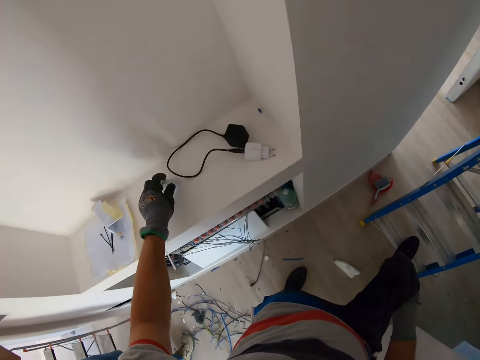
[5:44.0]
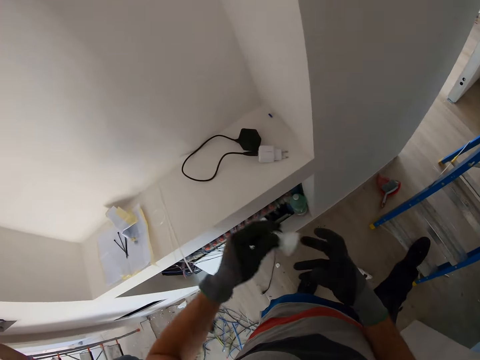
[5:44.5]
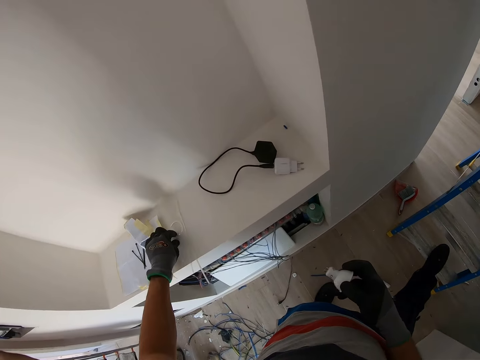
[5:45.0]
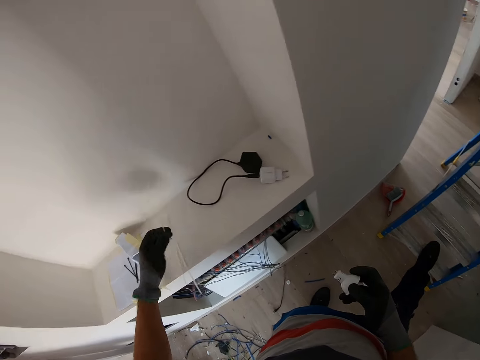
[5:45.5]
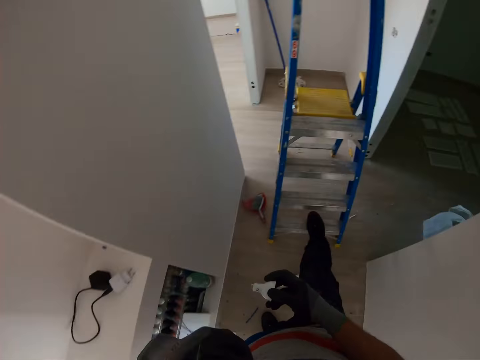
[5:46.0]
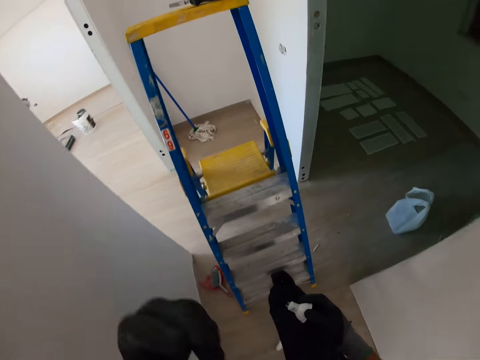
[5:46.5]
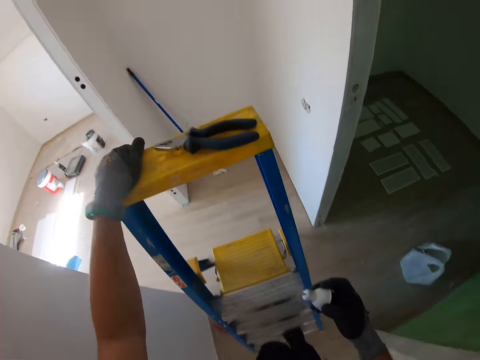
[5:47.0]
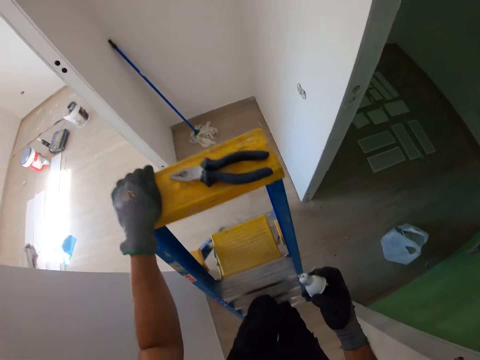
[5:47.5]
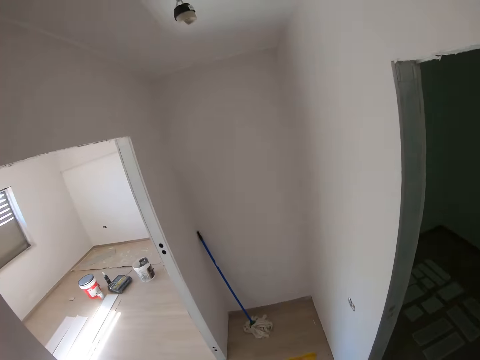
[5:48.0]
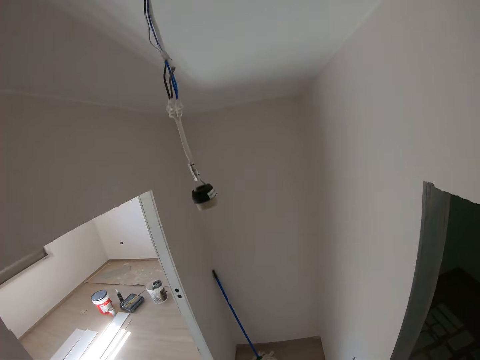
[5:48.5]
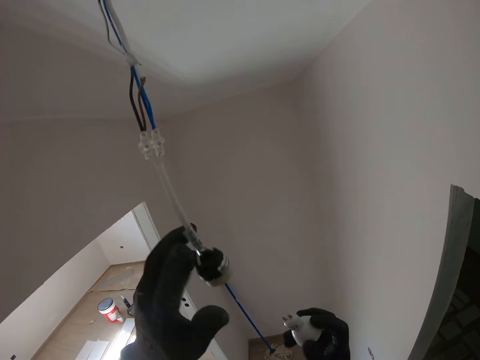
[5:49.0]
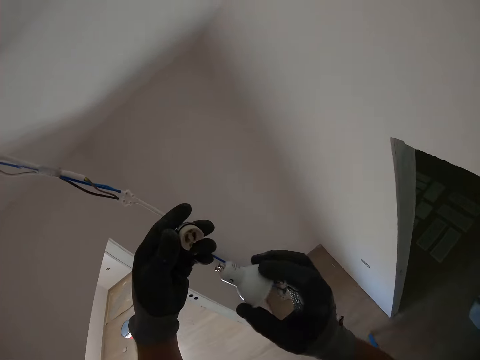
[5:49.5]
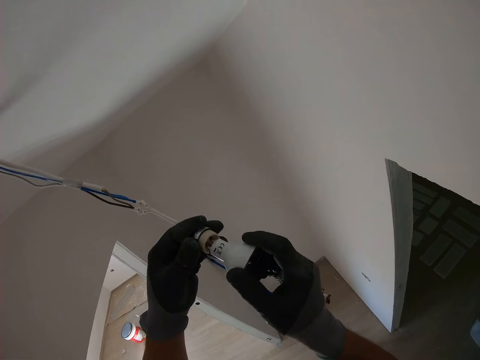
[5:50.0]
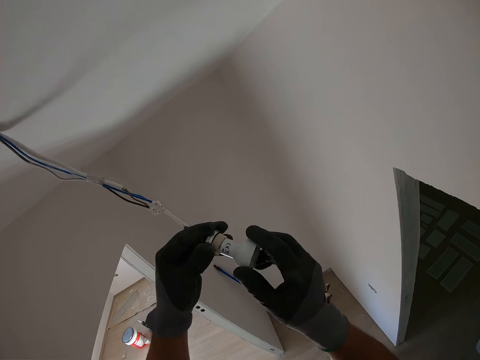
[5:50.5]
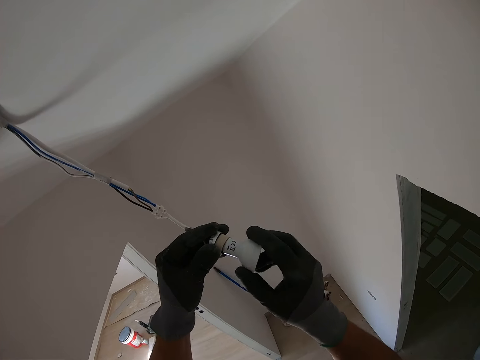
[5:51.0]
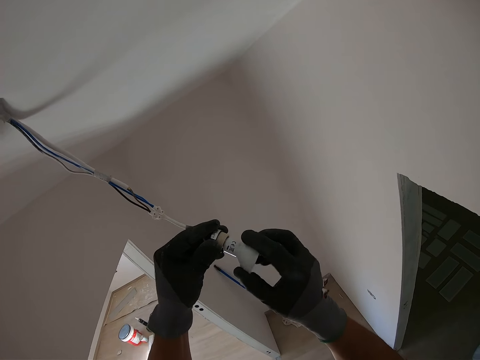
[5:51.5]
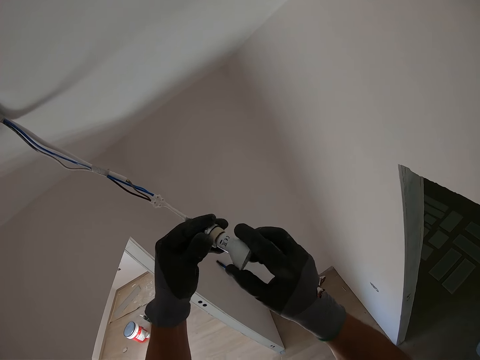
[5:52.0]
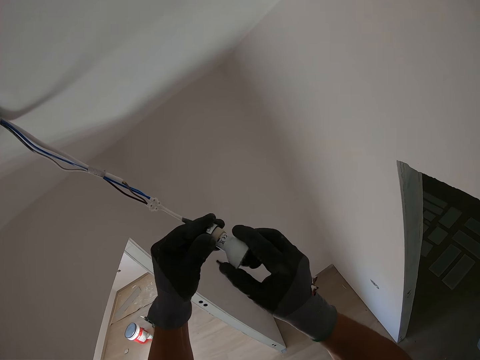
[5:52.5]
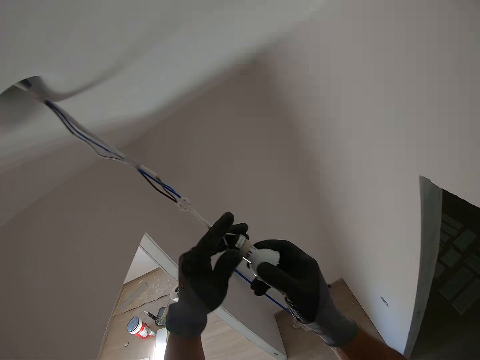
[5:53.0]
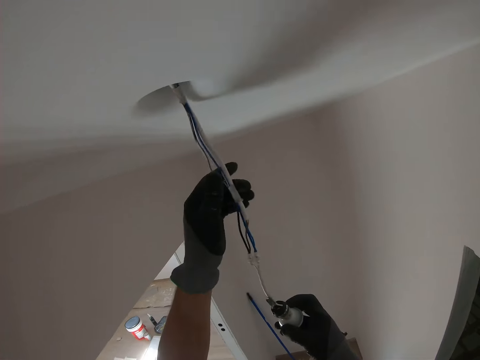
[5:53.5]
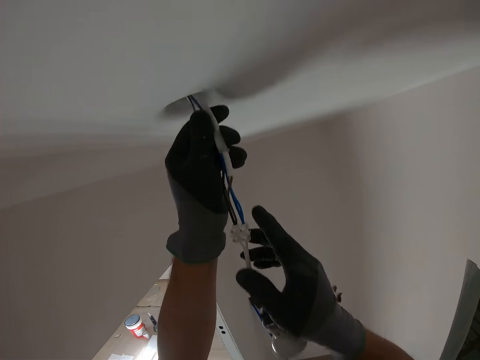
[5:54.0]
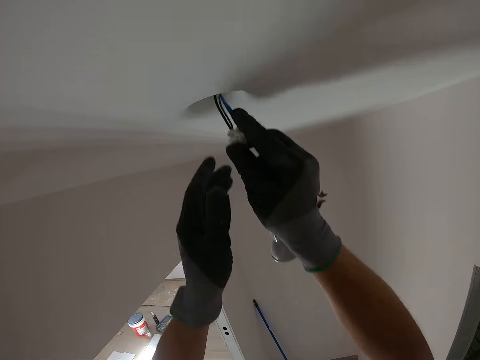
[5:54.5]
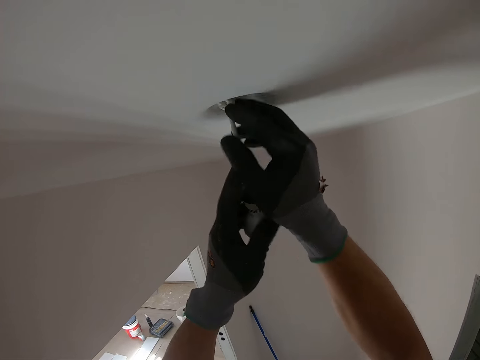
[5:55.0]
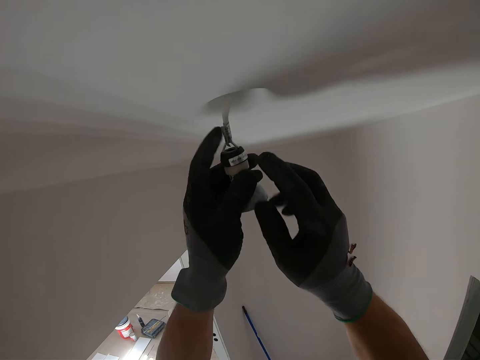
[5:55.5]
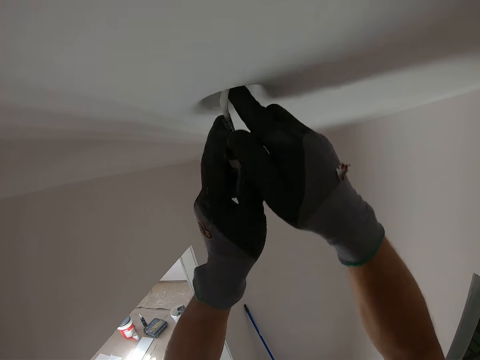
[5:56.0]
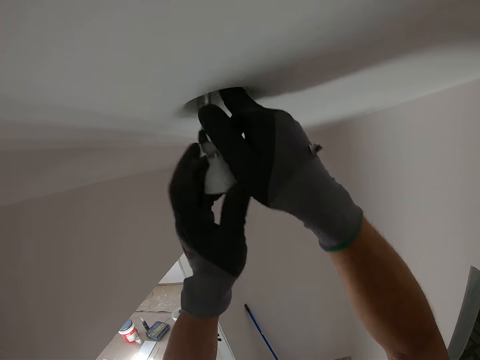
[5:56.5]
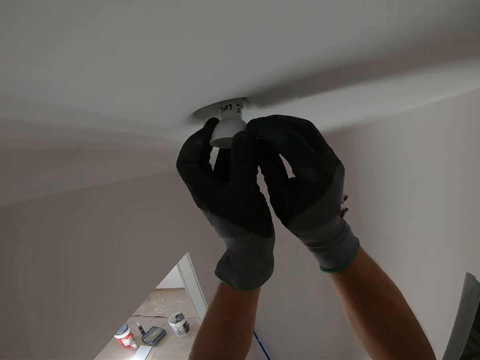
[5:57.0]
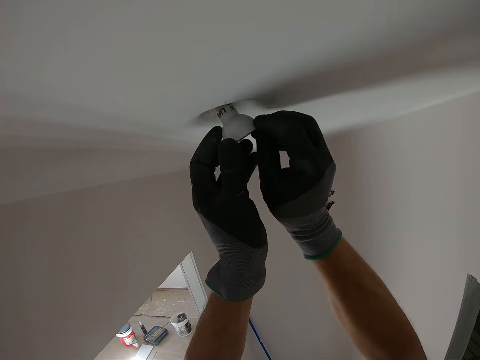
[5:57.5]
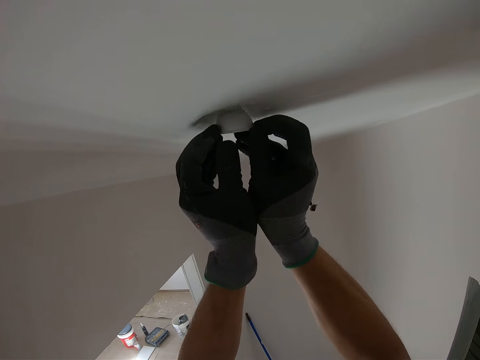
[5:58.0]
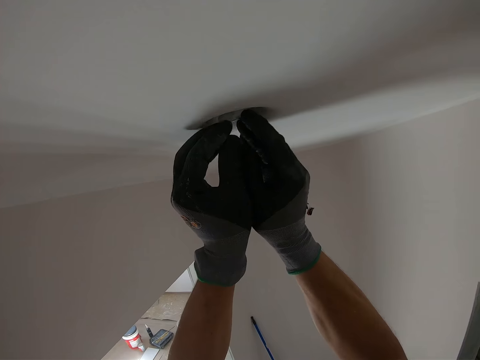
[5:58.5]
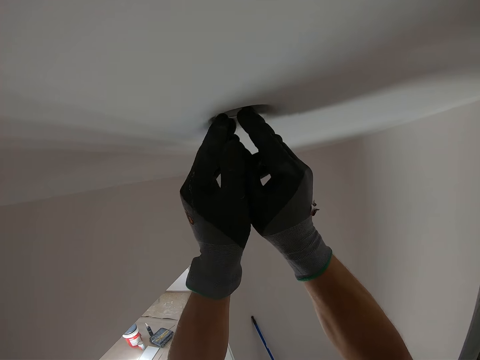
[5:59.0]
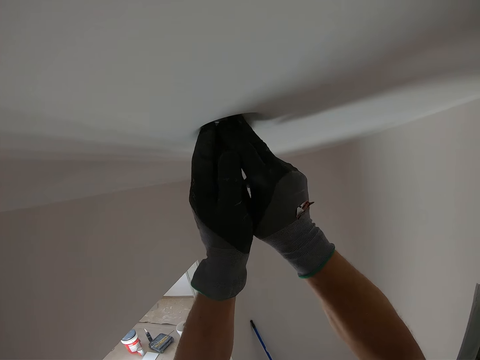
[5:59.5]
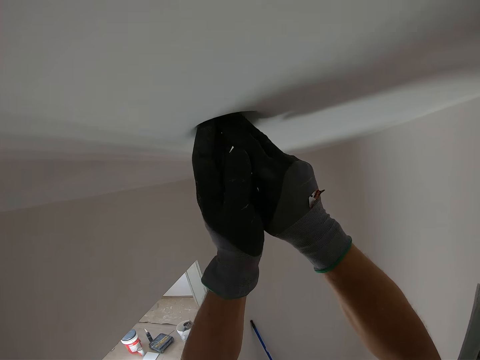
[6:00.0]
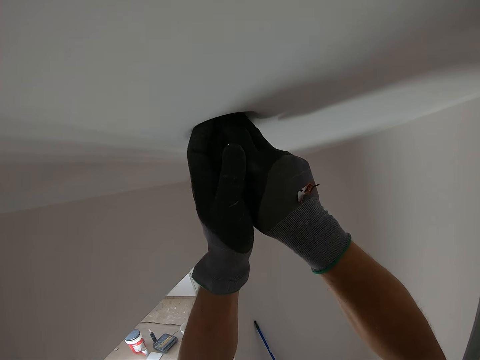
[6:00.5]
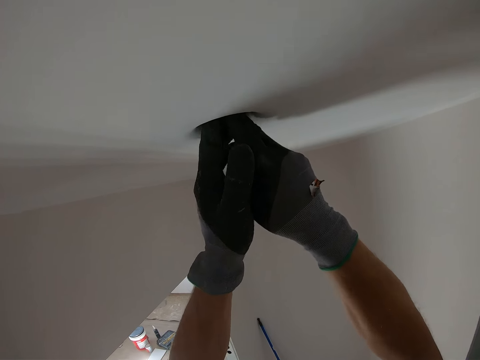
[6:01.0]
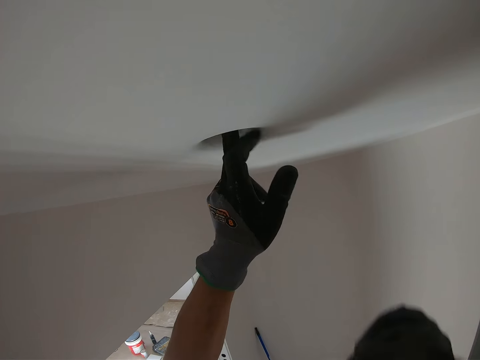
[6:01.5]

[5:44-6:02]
The camera wearer picks up the bulb holder. They pick up something. They attach the bulb holder to the electrical light fuse. They ascend a ladder. They push the cable inwards. They attach the bulb holder to the ceiling. They fix something.

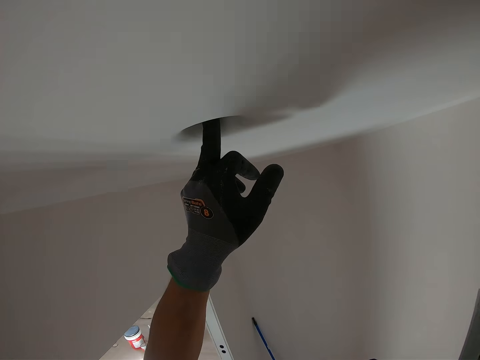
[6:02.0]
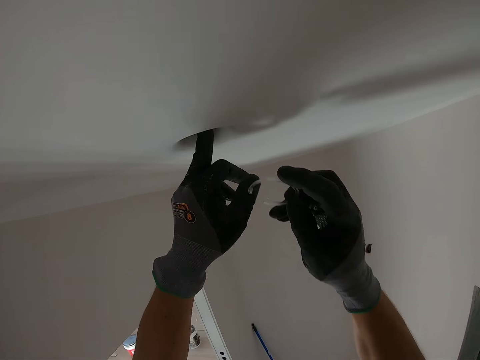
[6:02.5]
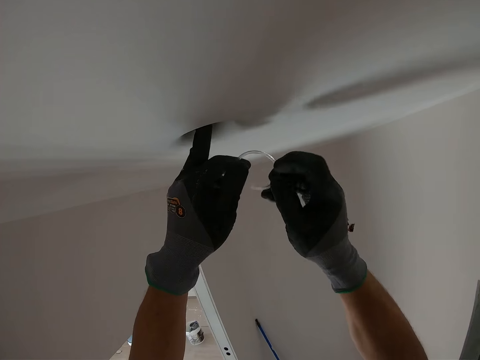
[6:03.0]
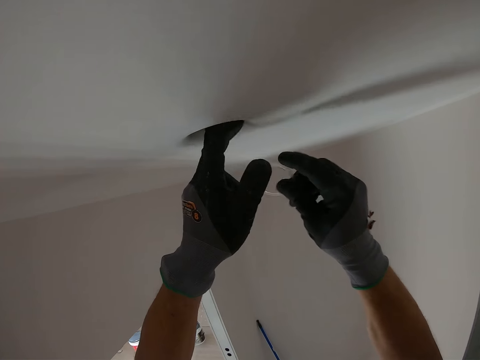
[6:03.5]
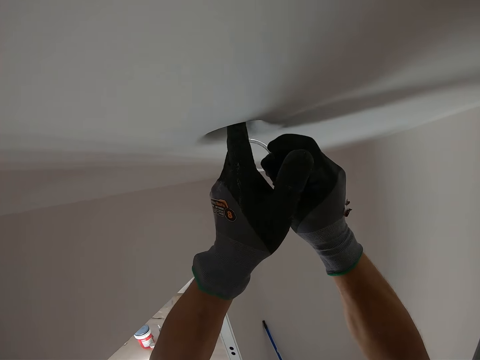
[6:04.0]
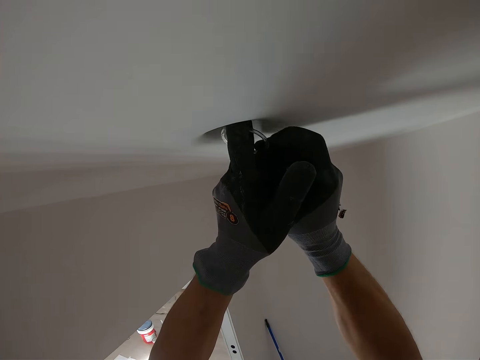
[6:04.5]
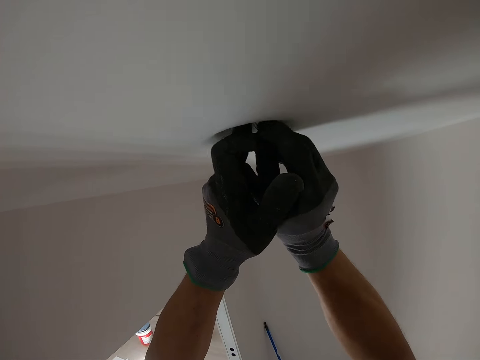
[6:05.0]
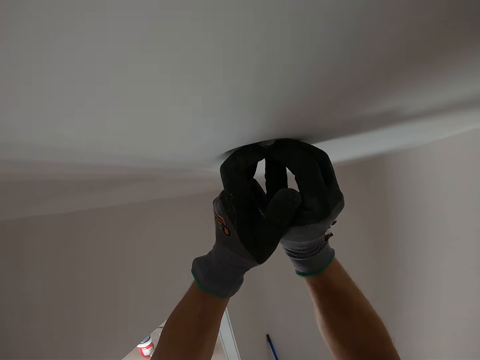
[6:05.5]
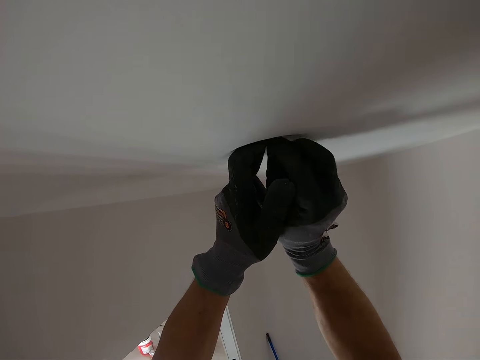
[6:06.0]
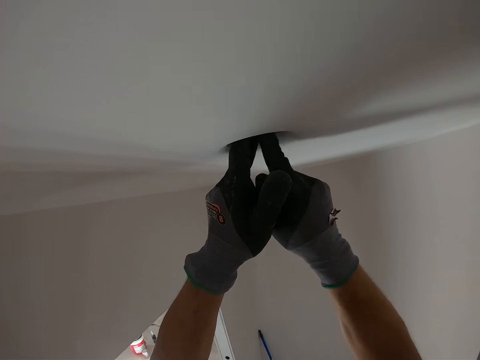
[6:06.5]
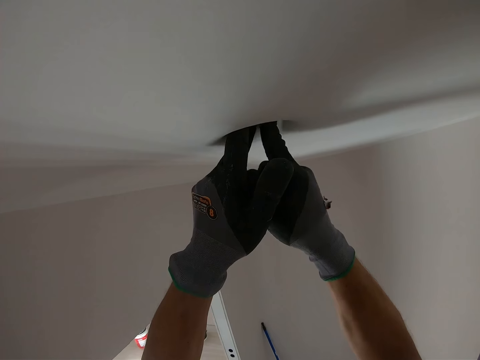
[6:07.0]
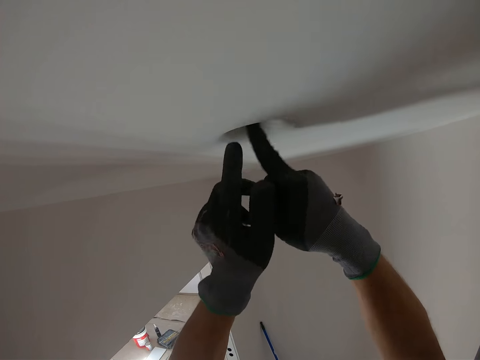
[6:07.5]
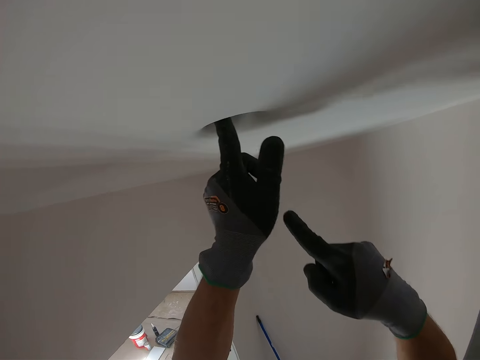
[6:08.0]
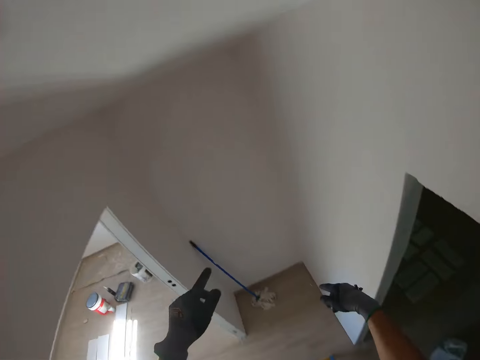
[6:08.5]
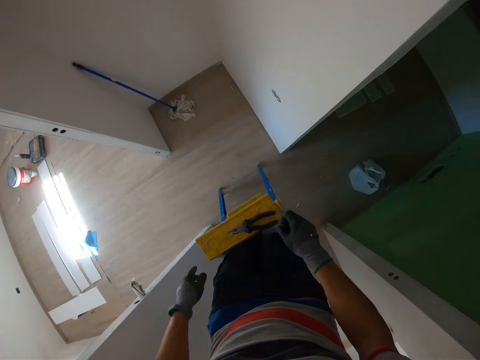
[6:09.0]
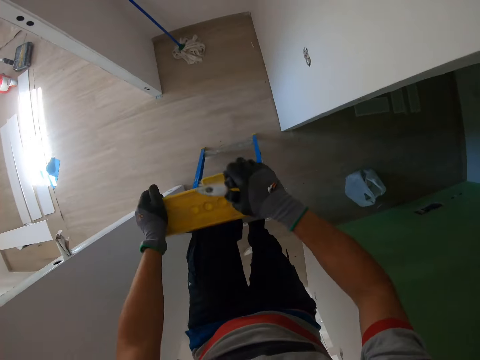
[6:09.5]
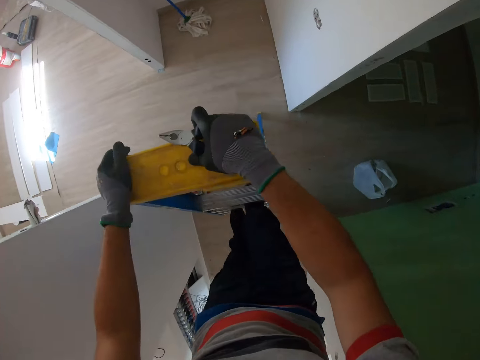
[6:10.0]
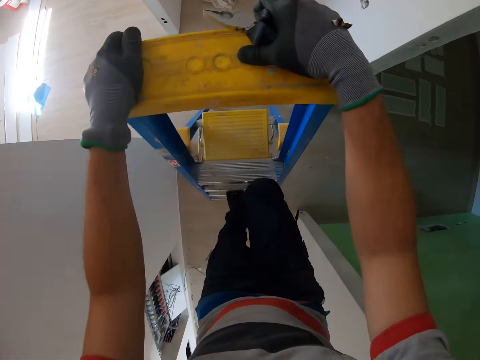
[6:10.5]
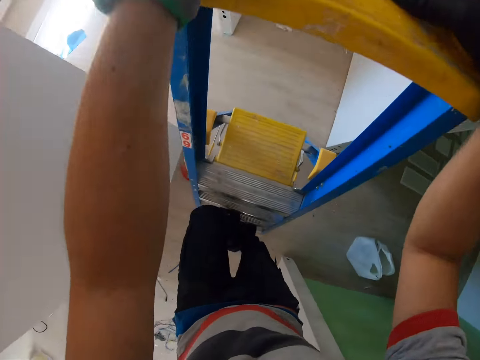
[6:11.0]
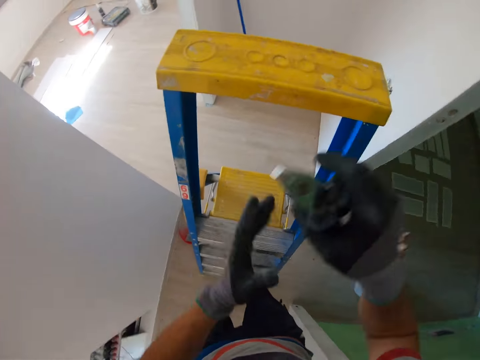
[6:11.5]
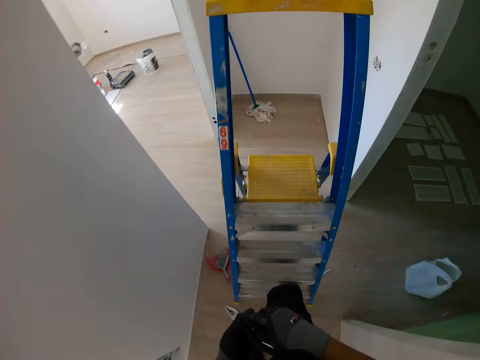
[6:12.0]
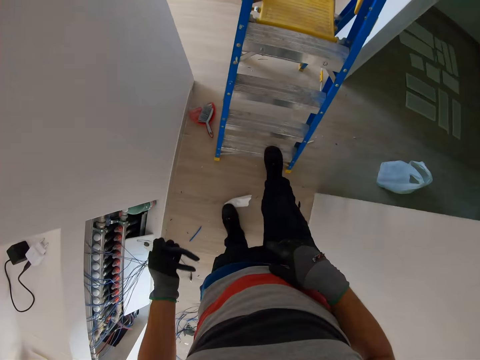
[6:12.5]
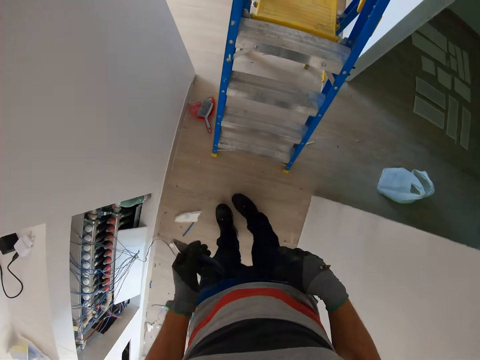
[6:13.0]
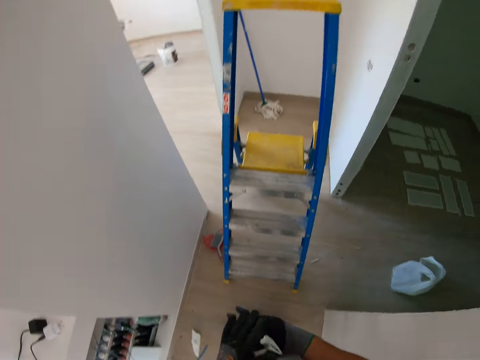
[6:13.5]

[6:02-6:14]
The camera wearer attaches the seal revolver to the bulb holder on the ceiling. They descend from the ladder holding a spanner.
